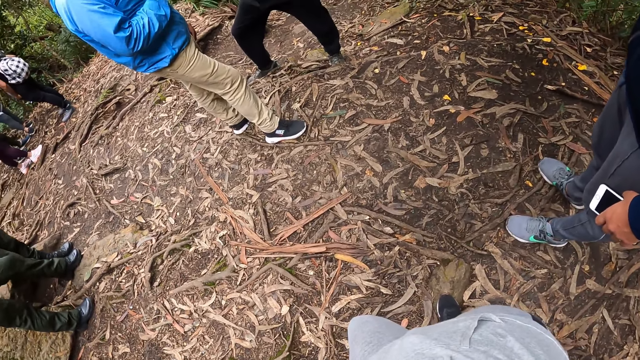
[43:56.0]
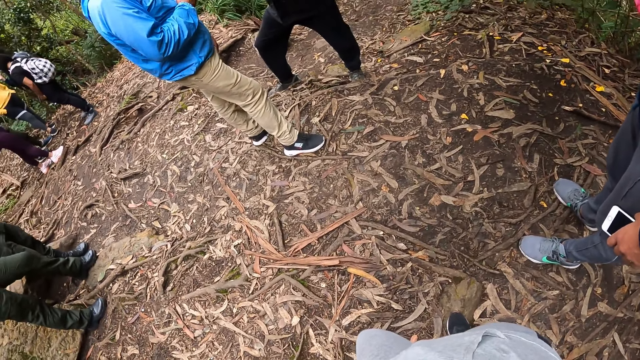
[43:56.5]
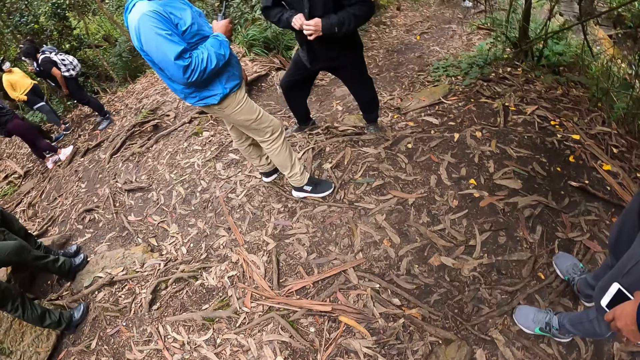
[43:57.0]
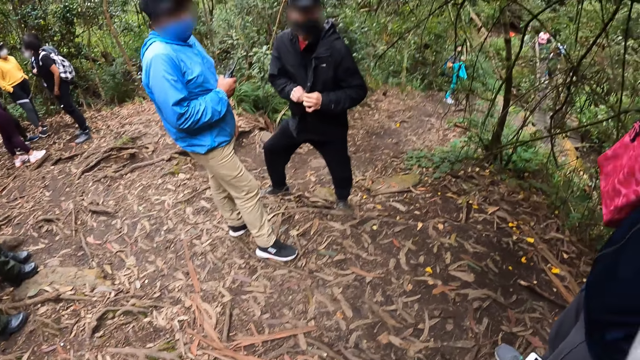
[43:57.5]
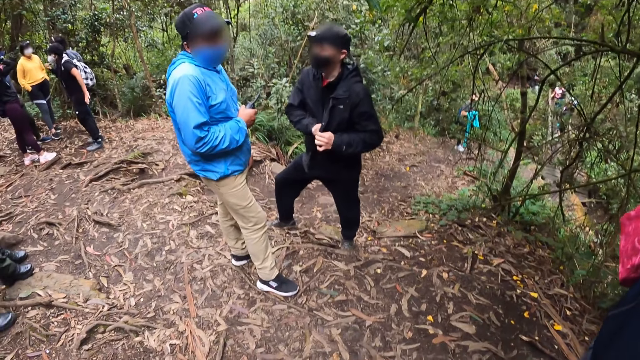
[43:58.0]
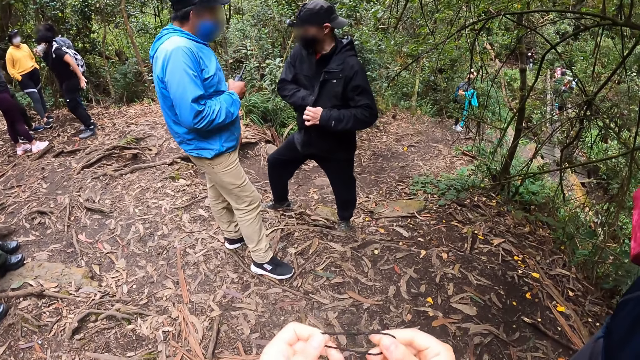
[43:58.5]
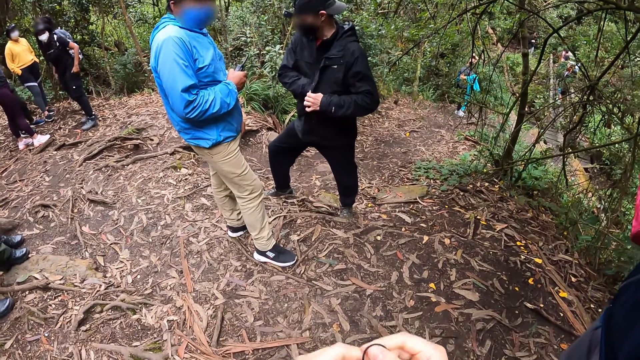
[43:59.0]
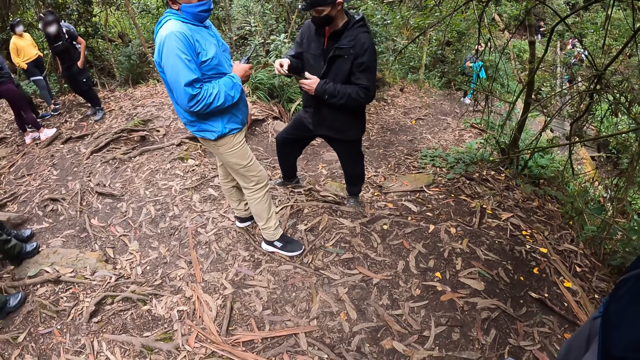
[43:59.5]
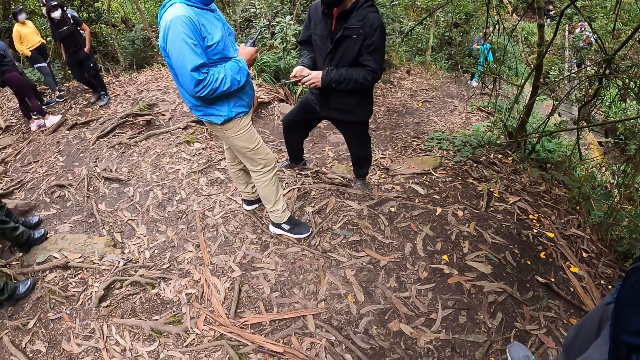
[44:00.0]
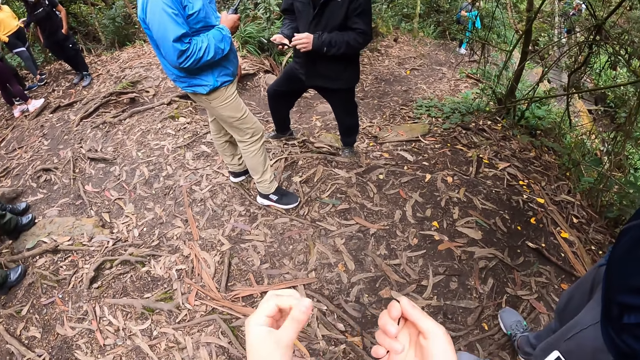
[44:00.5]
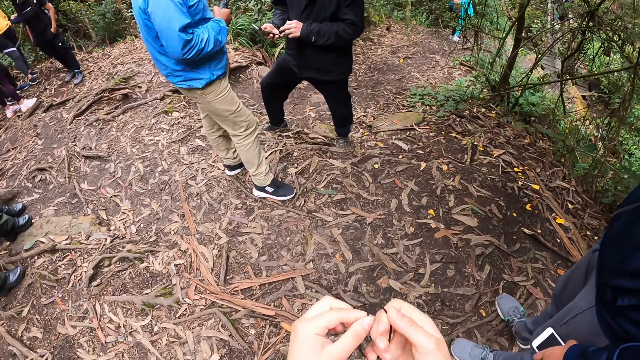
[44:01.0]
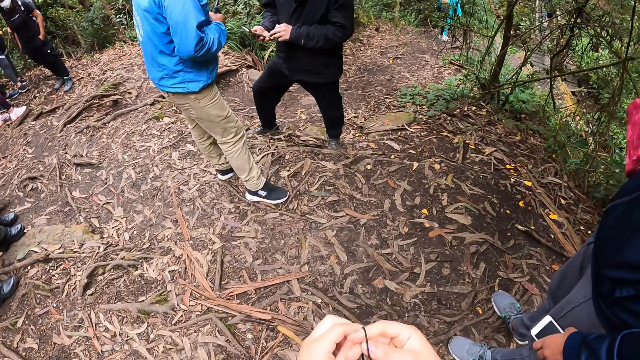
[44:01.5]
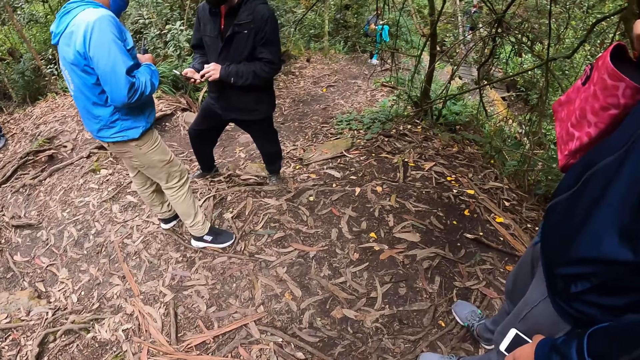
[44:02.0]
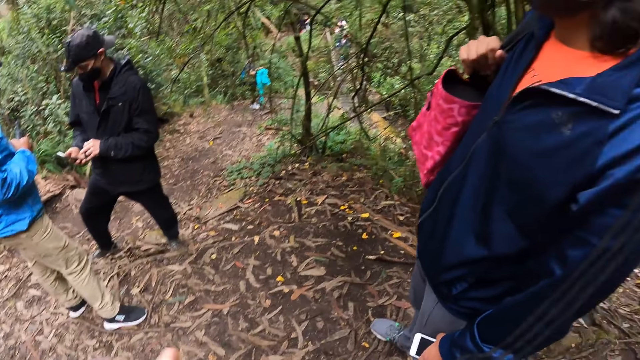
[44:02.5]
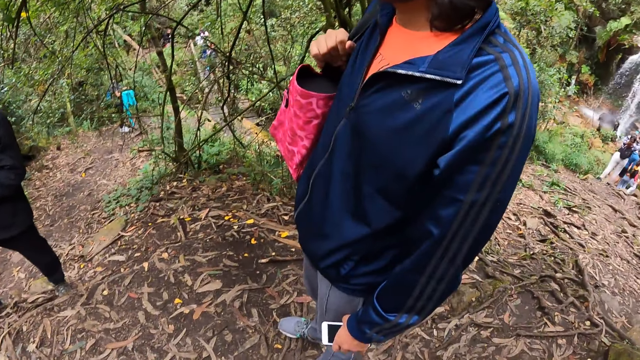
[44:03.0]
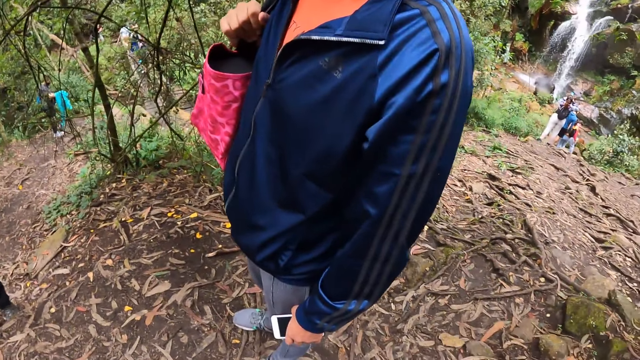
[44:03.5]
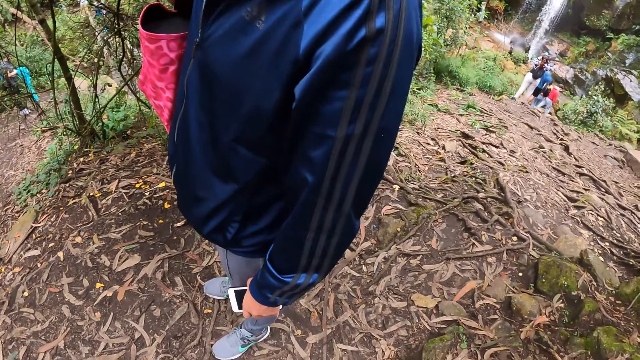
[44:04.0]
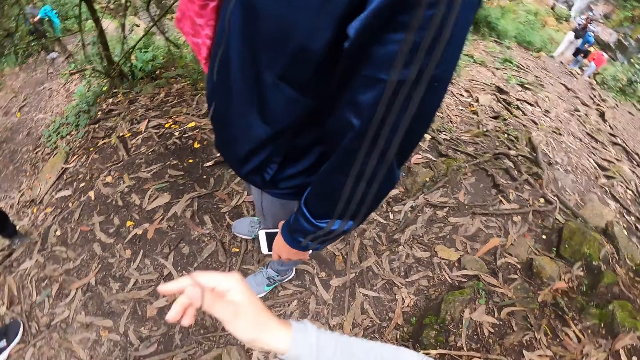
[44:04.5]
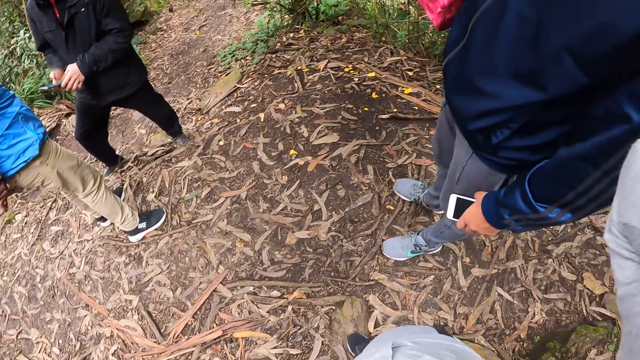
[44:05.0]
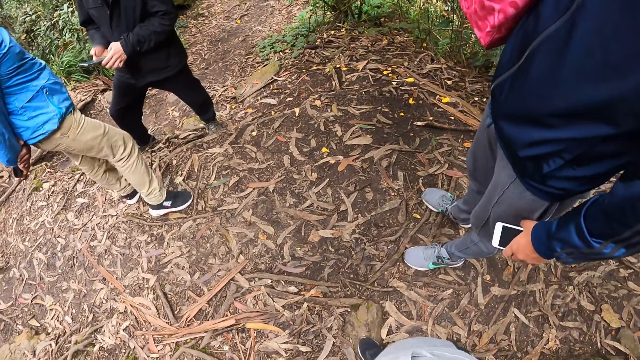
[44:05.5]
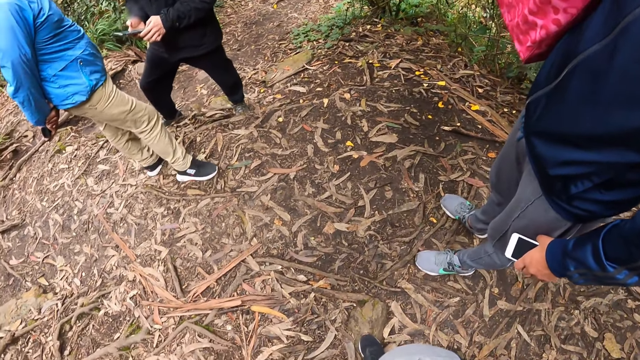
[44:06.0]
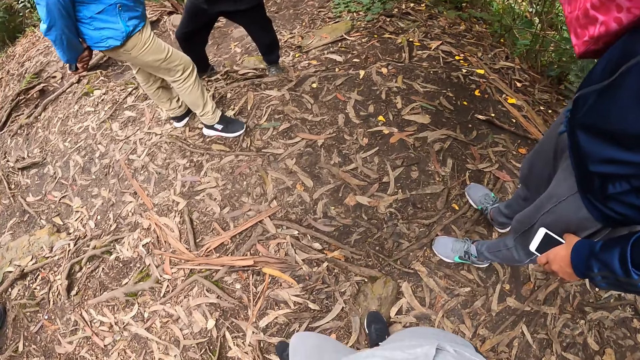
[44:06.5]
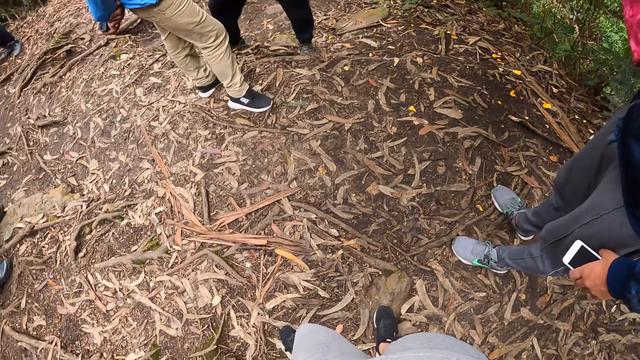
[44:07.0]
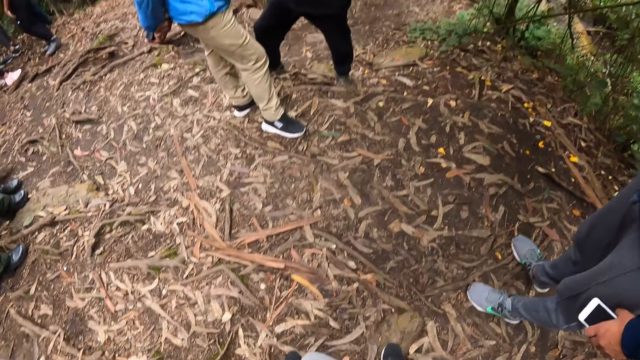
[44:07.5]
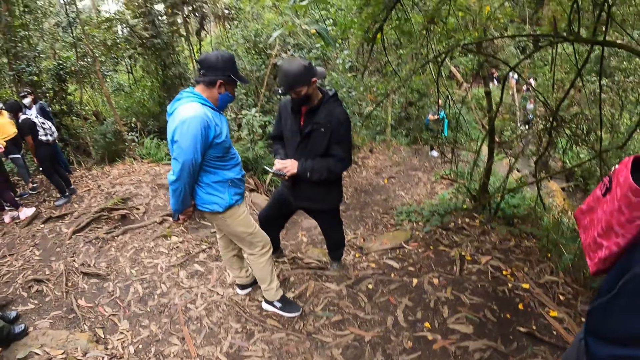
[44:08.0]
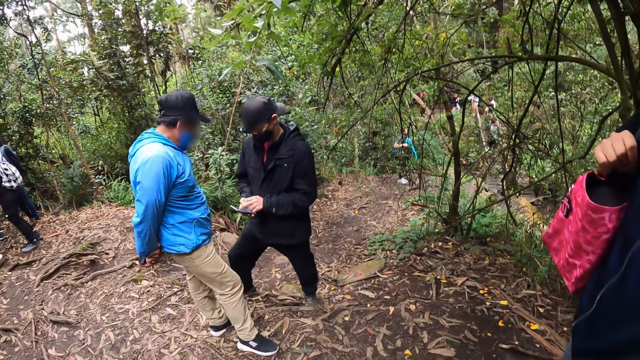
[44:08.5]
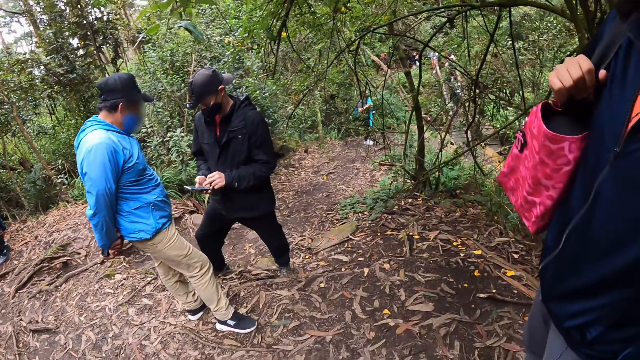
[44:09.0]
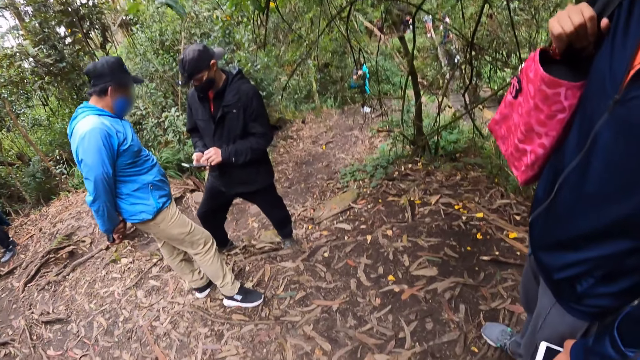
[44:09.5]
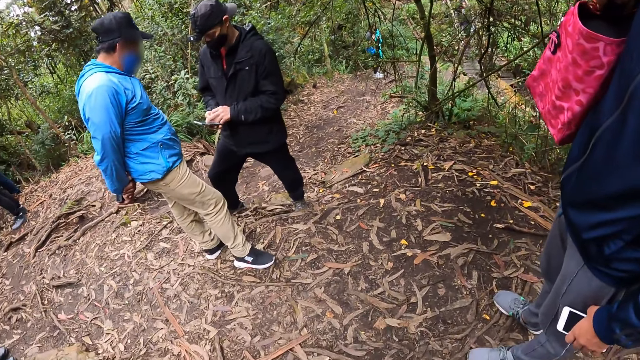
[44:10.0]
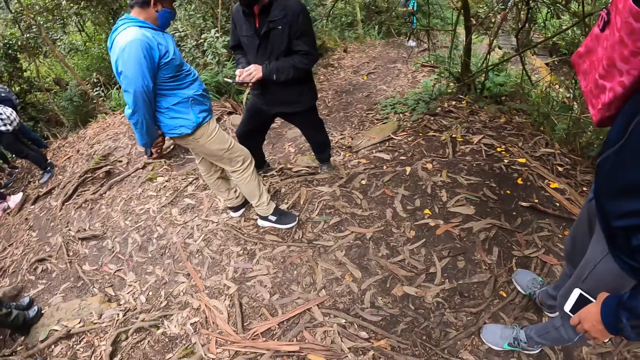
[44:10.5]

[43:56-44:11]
The man takes out a phone from inside his jacket with his right hand. The camera wearer stretches the earphones. She holds up a rubber band with her right hand. The man operates the phone in his right hand with his left hand. The camera wearer looks around. She raises her right hand toward her head. The man operates the phone in his right hand with his left hand.

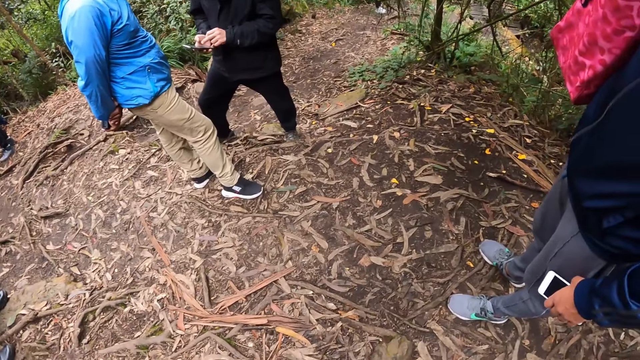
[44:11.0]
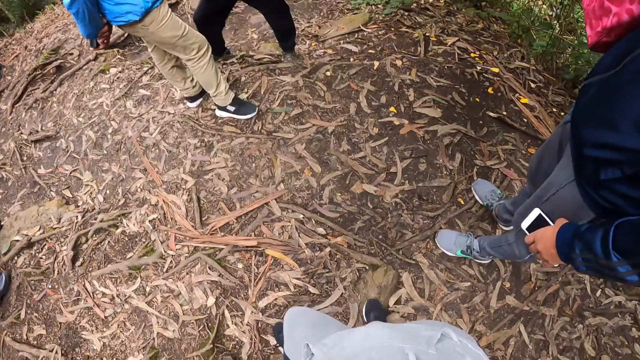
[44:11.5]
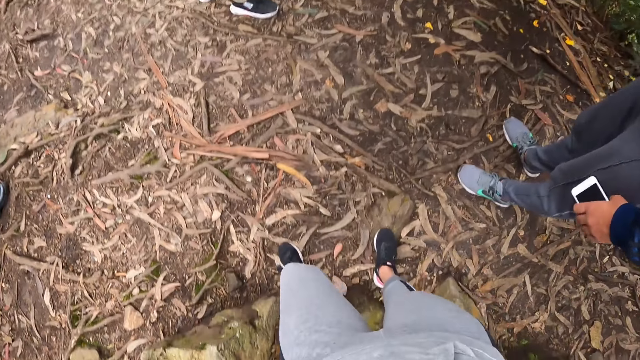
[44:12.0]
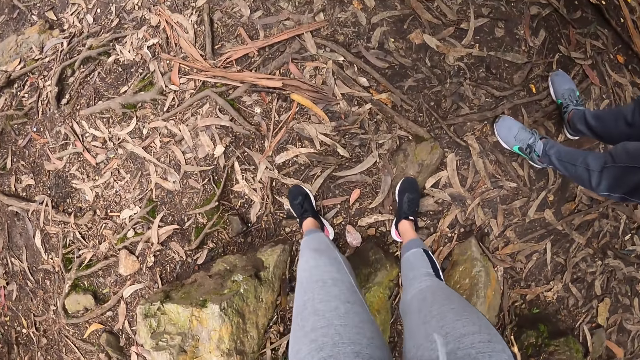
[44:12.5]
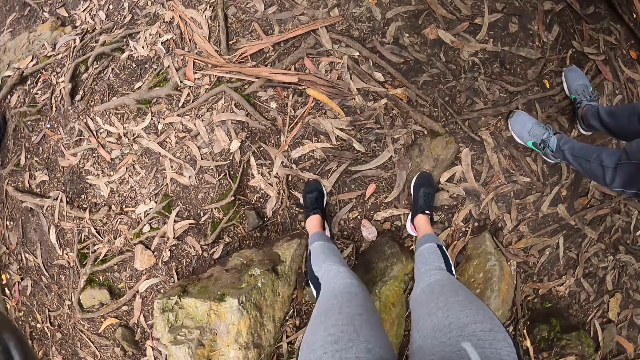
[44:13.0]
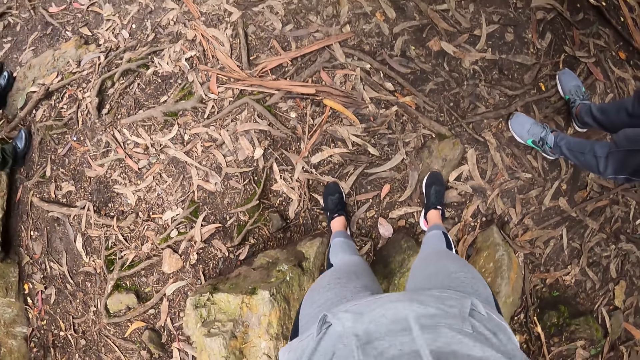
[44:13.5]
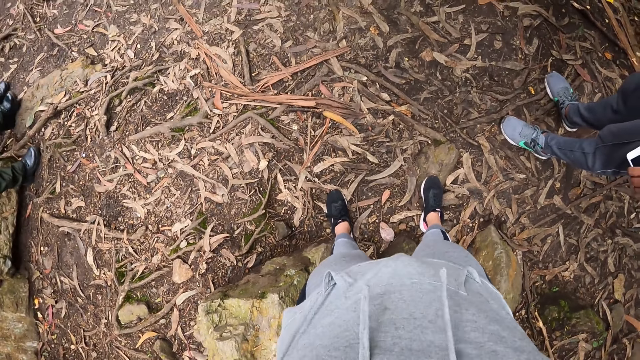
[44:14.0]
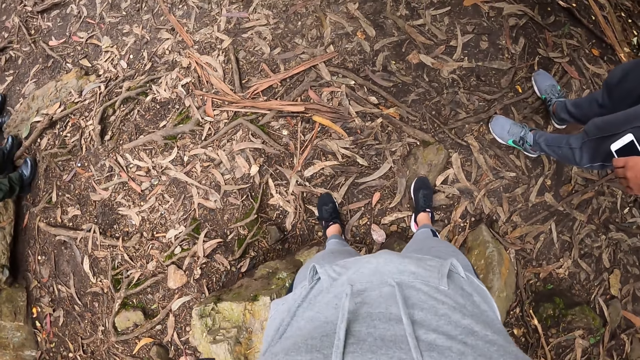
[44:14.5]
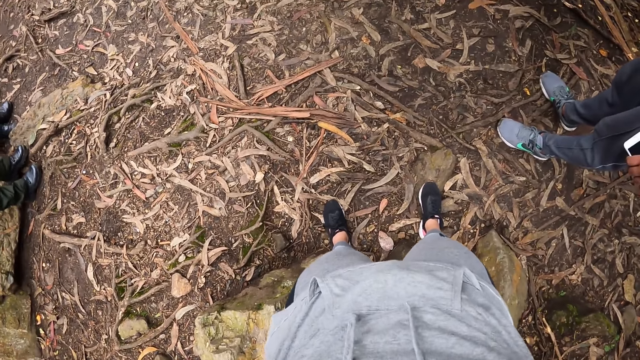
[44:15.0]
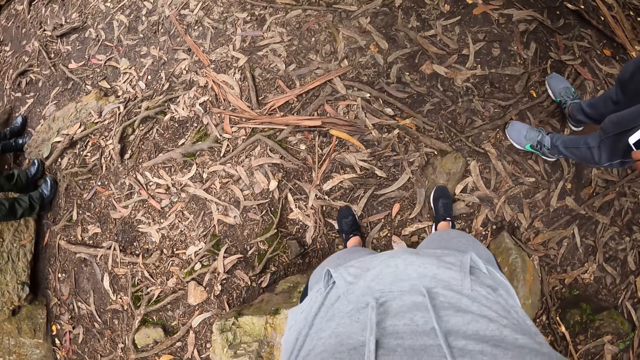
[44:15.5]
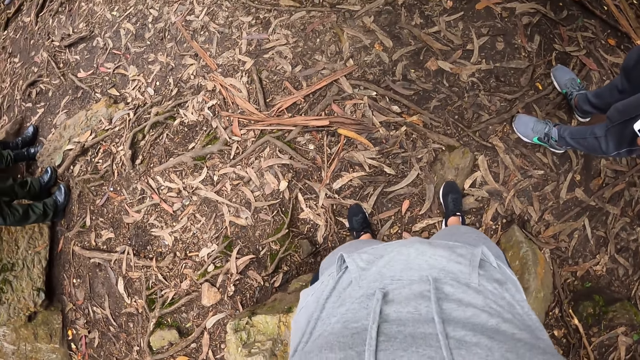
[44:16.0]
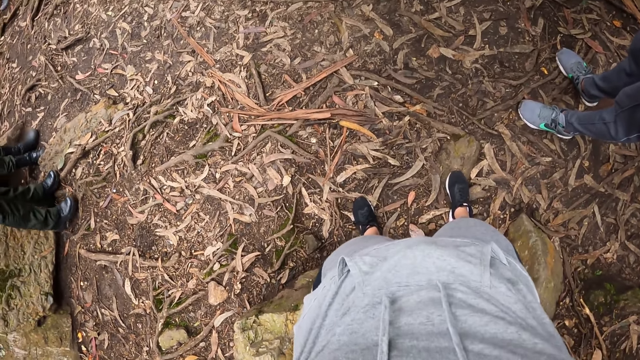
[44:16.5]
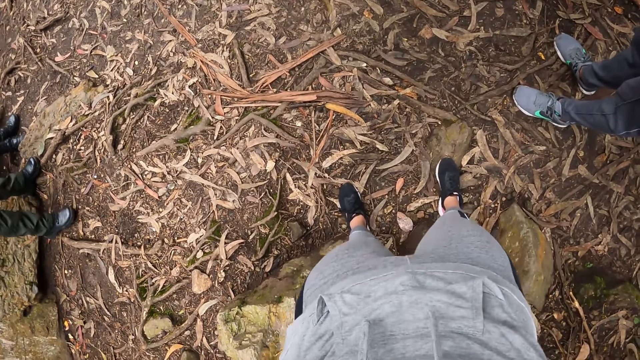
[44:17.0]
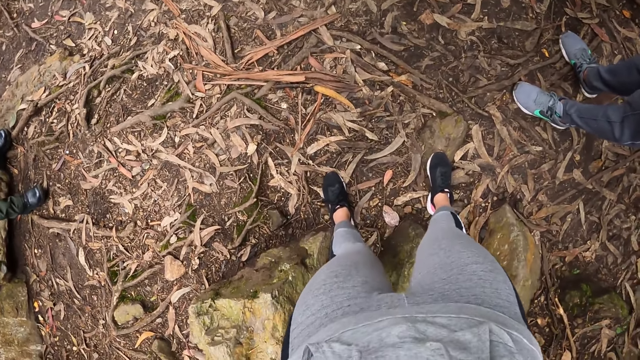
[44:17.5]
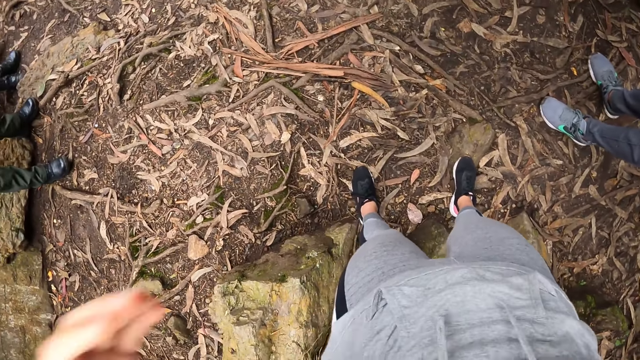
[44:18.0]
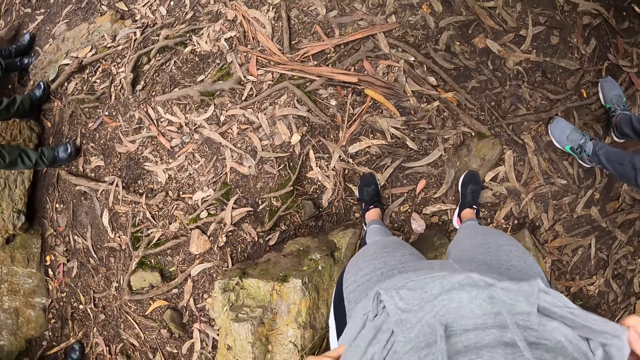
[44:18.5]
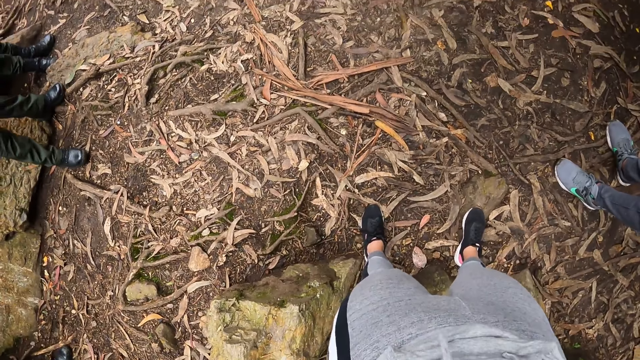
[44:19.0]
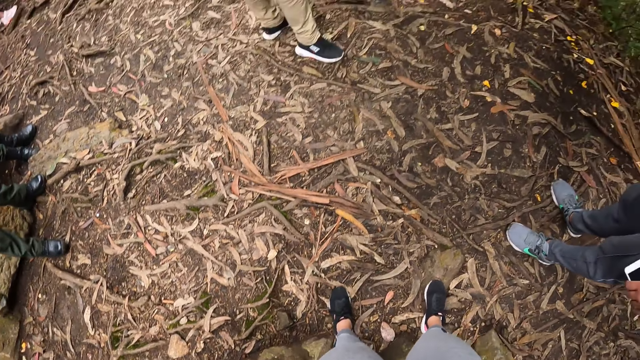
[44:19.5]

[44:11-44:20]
The camera wearer removes her hoodie with her hands.
